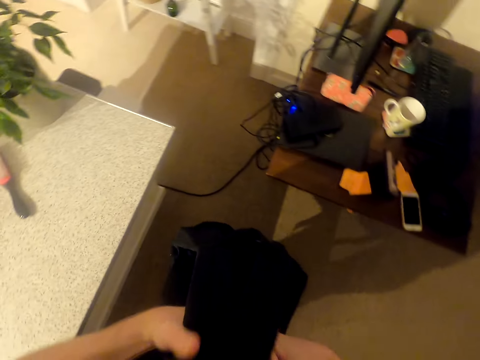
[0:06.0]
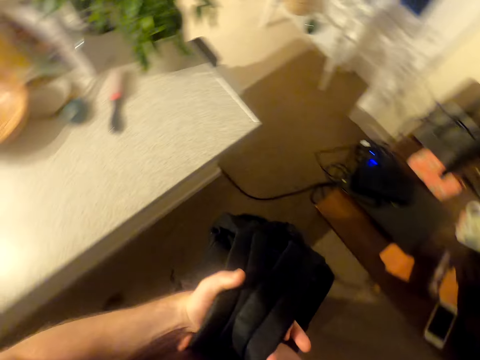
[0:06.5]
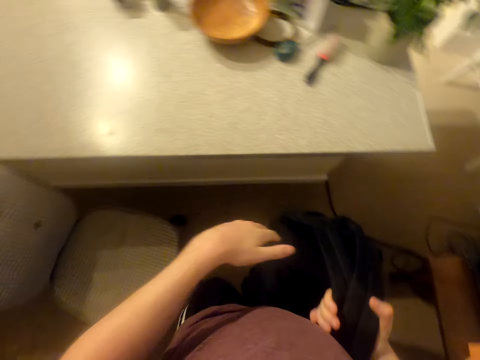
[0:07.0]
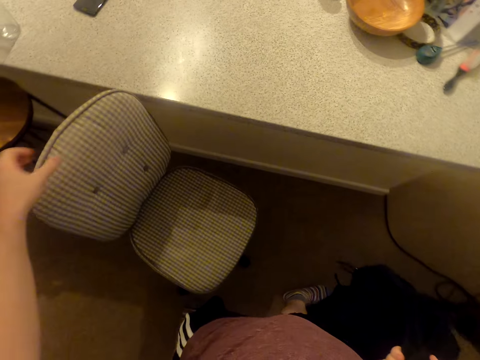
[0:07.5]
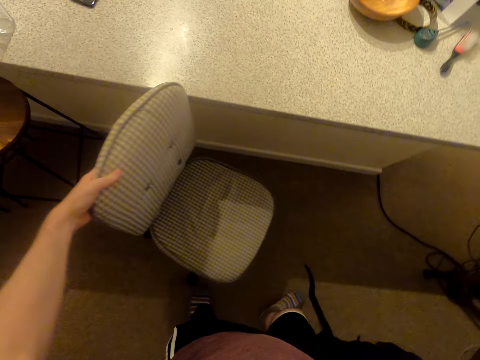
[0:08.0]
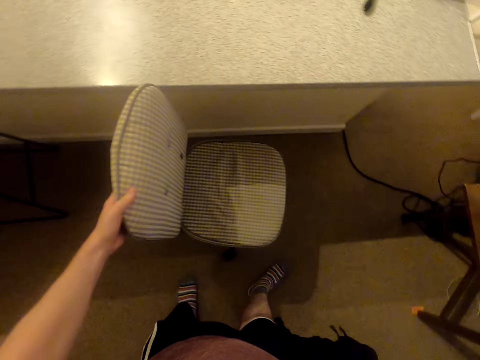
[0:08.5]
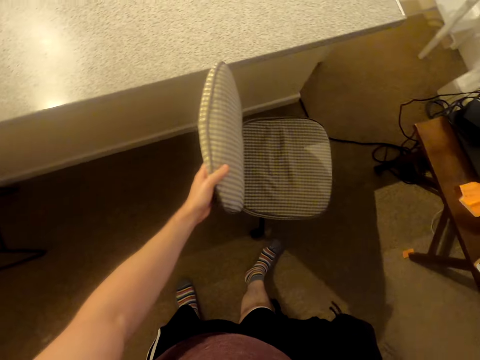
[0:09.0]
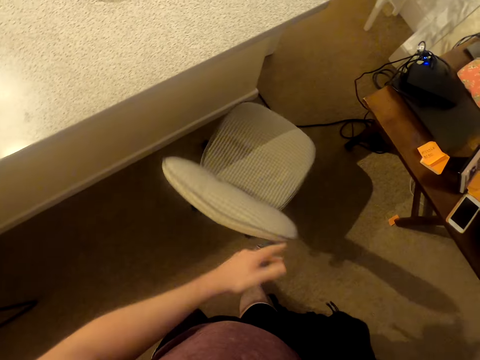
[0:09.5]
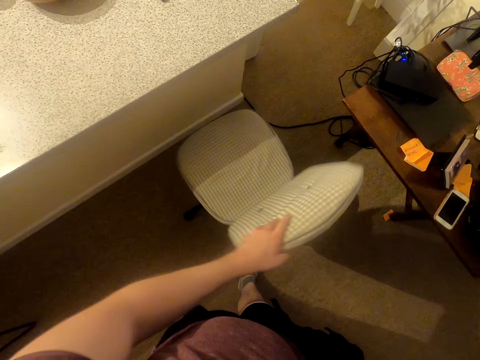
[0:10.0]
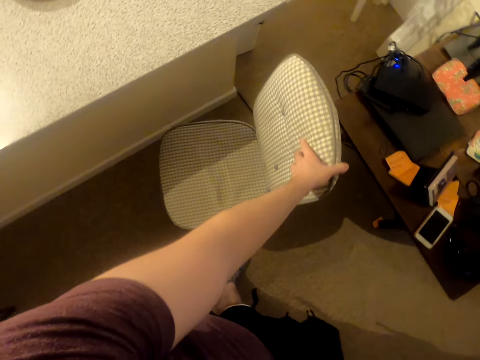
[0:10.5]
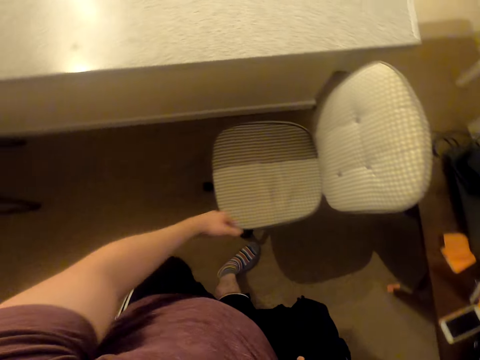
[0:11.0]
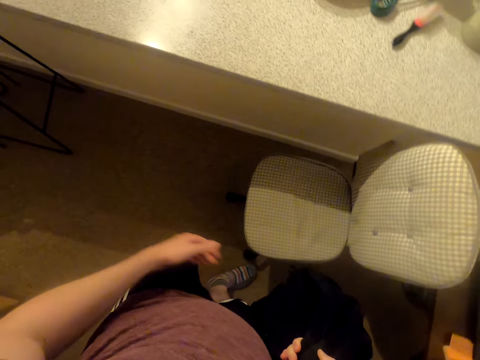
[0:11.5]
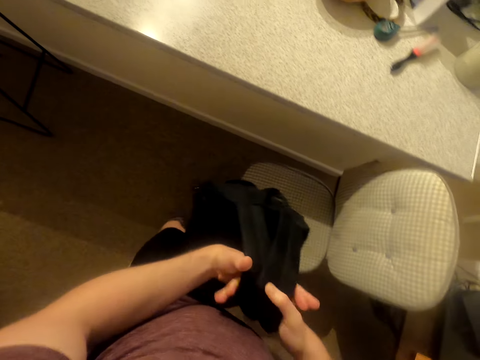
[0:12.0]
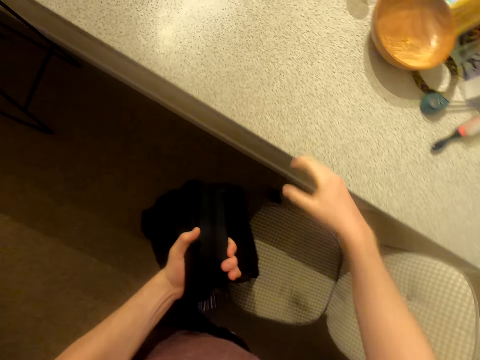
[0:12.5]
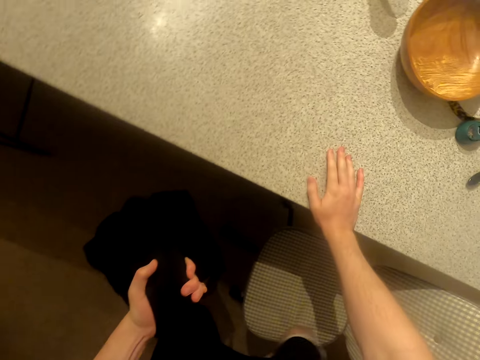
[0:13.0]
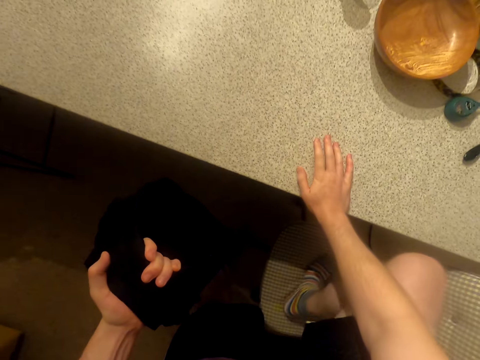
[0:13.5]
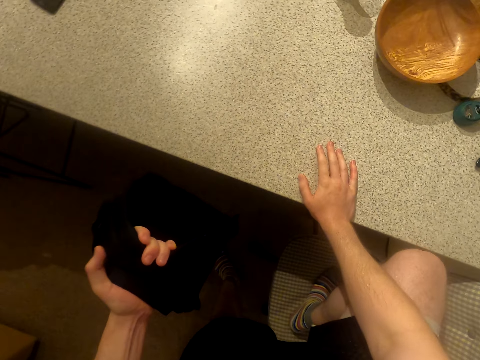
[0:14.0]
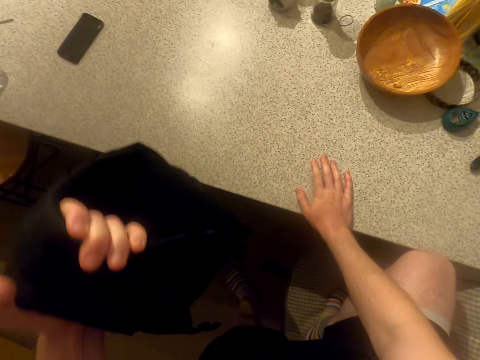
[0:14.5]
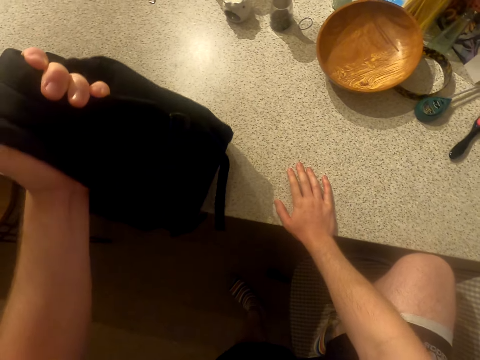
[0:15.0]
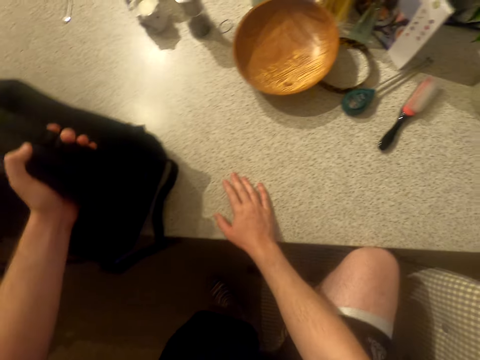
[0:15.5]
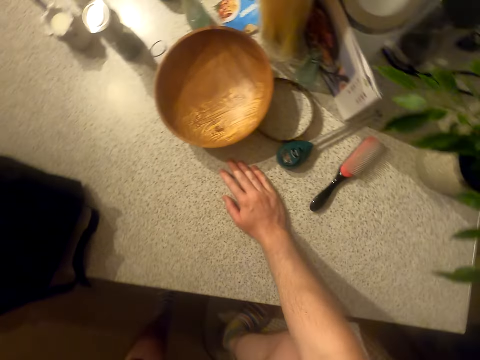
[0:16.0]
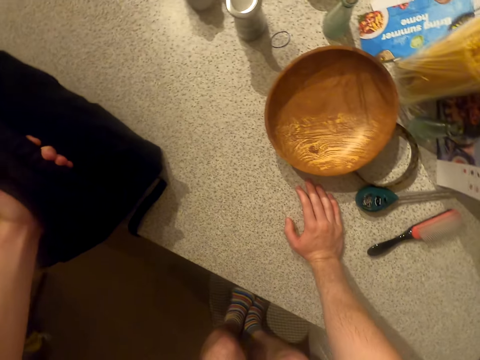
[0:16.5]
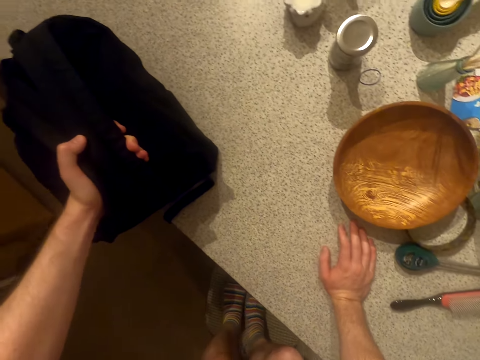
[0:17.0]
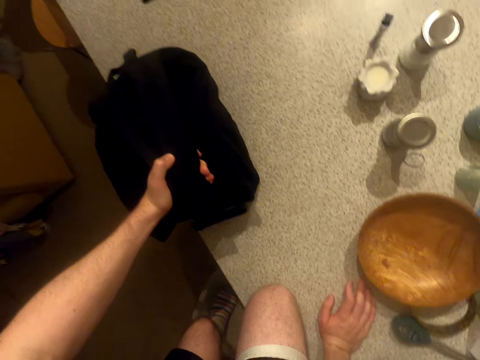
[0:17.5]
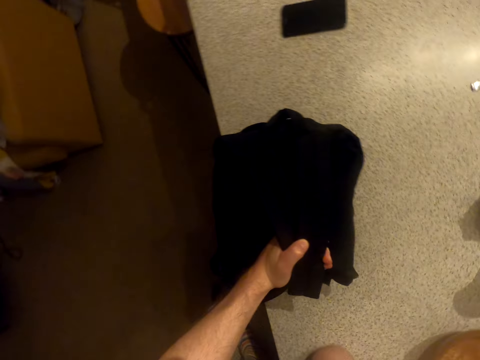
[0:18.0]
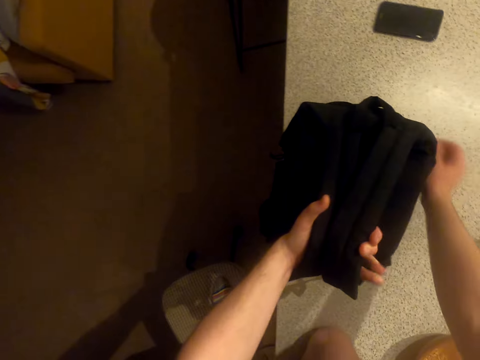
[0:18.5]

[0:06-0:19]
The camera wearer moves a chair aside. They rotate the chair. They put a backpack on the left hand. They step on the chair. They put the bag on the counter. They climb on the countertop.

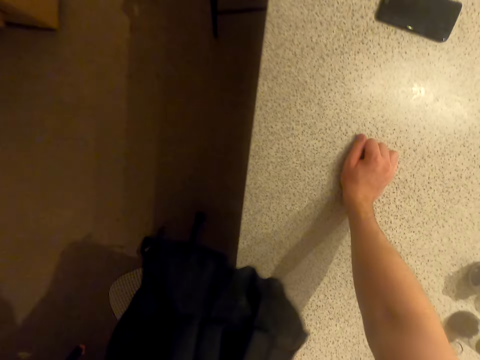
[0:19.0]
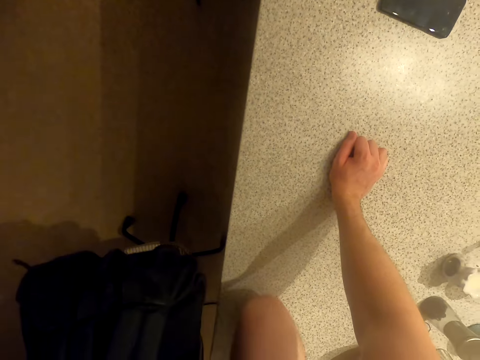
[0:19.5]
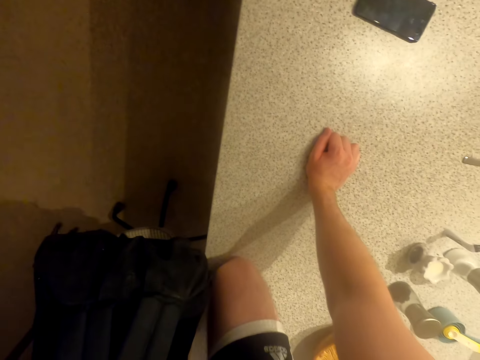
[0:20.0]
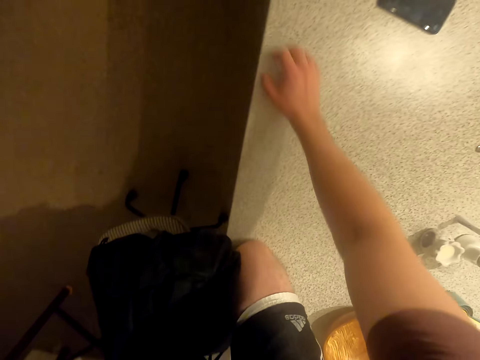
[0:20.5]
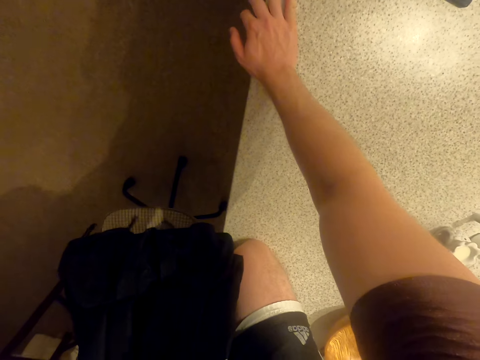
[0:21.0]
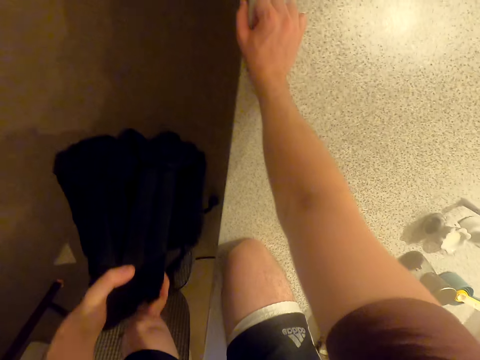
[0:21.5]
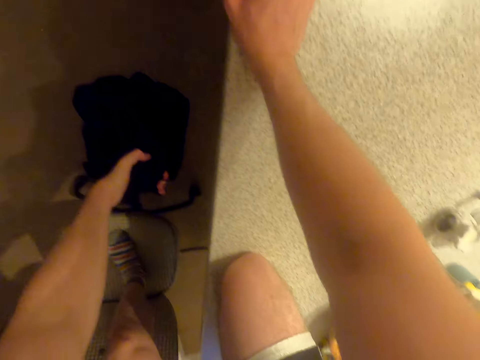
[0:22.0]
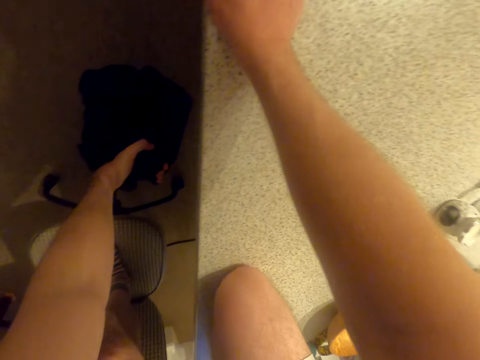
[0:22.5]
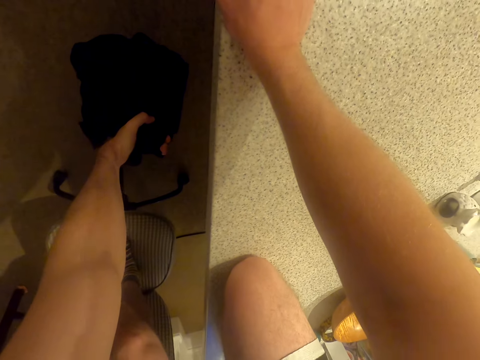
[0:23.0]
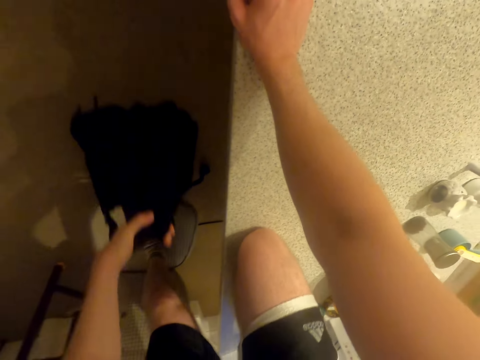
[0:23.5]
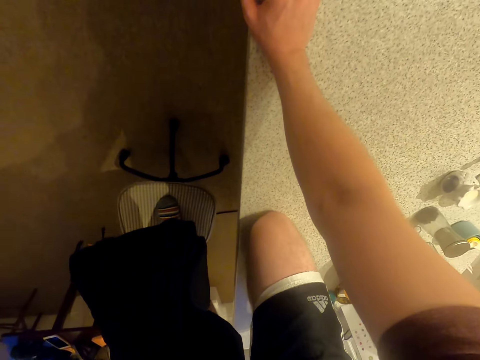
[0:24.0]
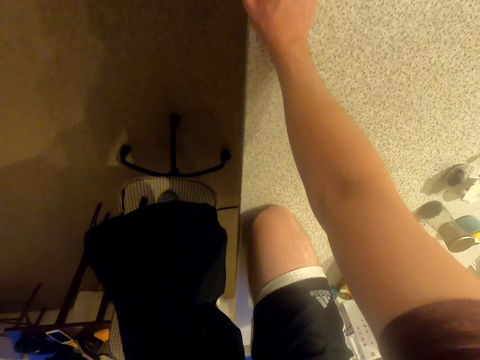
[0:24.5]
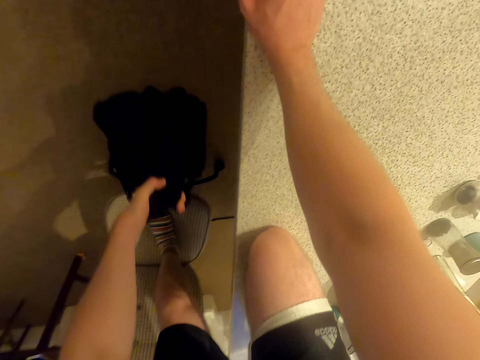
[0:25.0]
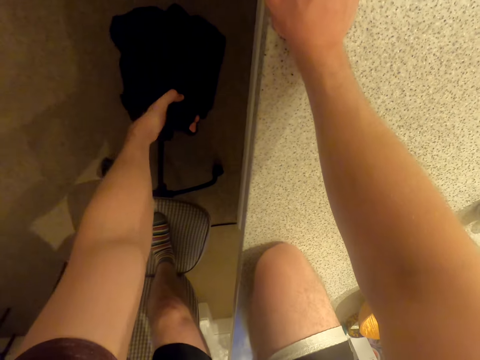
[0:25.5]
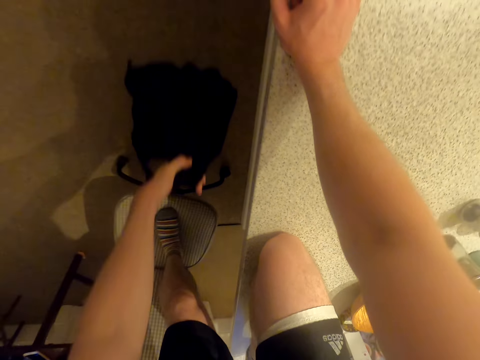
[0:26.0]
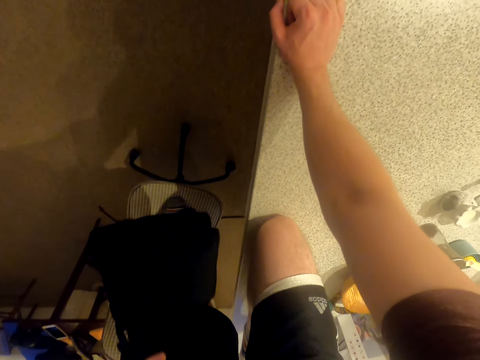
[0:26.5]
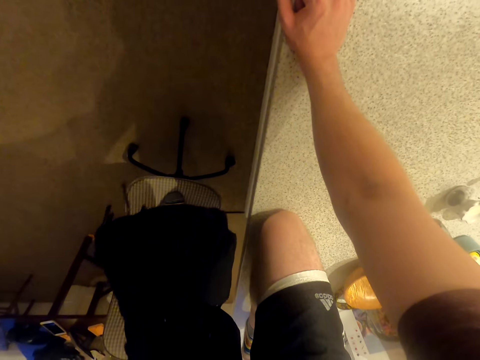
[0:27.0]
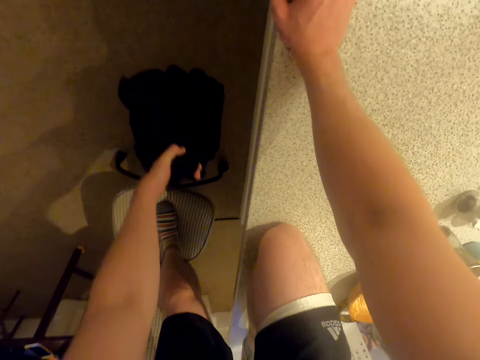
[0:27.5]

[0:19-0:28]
The camera wearer lifts the weight bag up and down. They exercise.

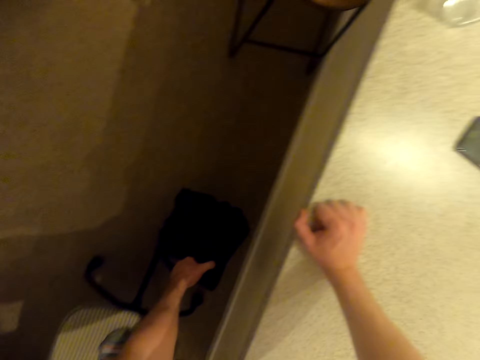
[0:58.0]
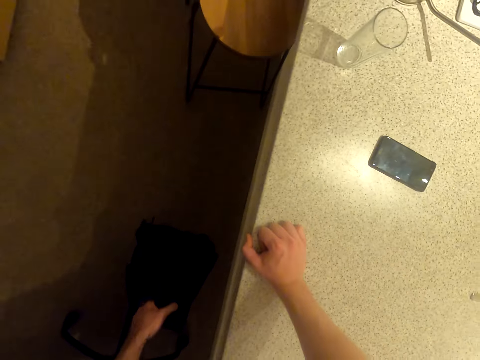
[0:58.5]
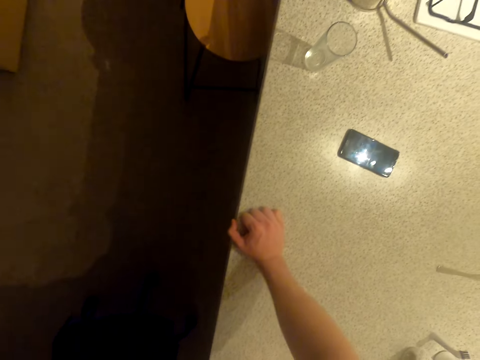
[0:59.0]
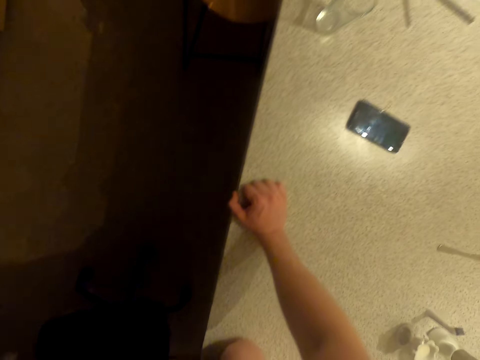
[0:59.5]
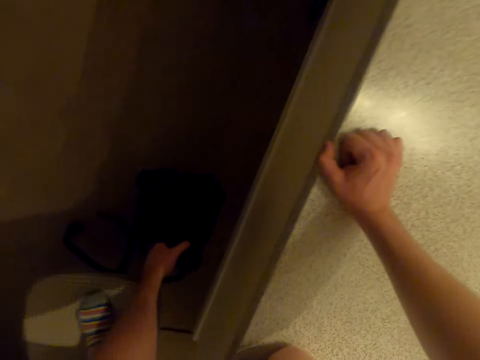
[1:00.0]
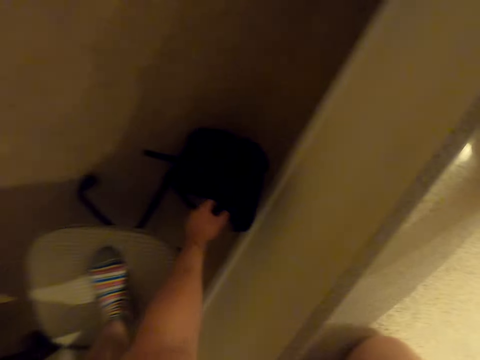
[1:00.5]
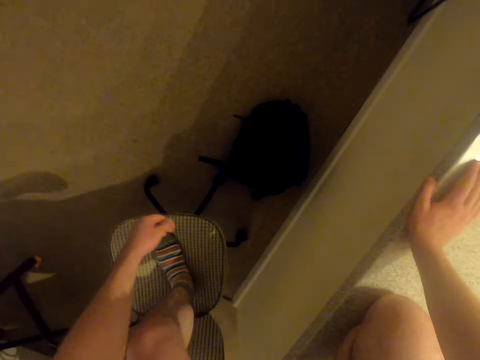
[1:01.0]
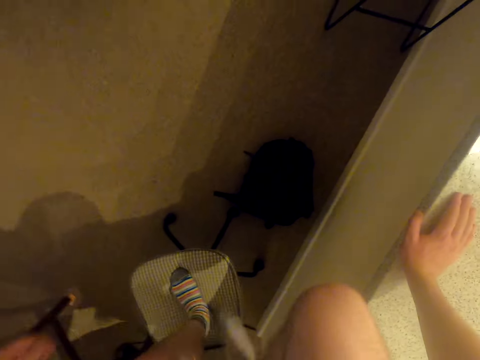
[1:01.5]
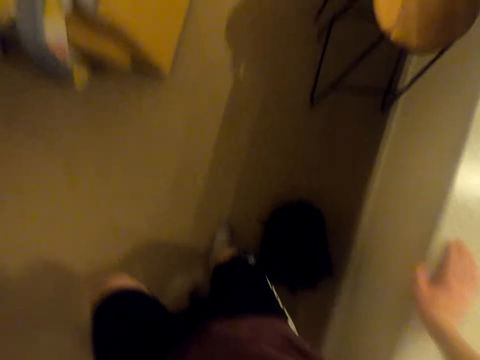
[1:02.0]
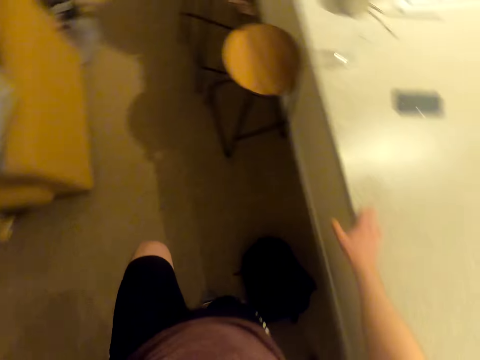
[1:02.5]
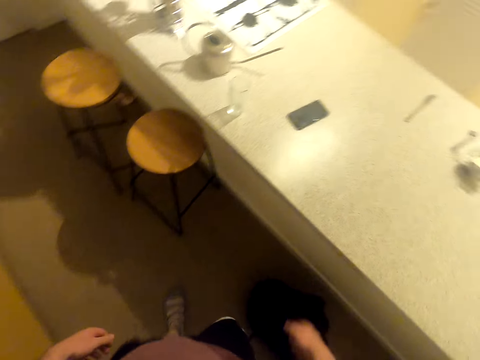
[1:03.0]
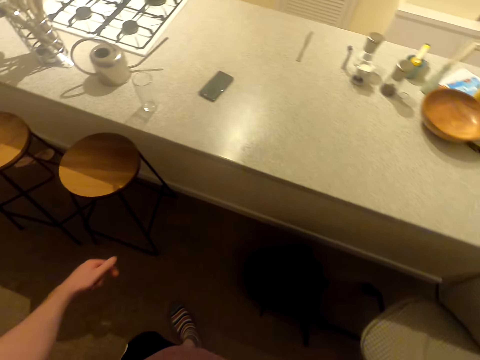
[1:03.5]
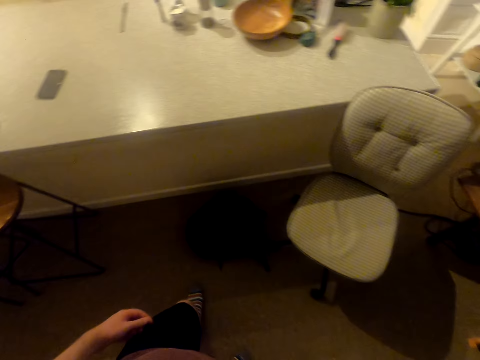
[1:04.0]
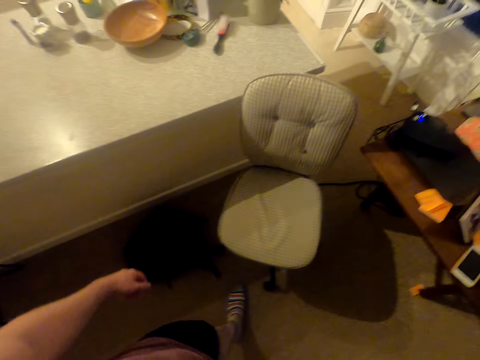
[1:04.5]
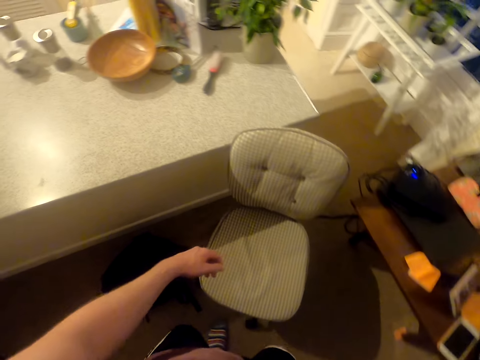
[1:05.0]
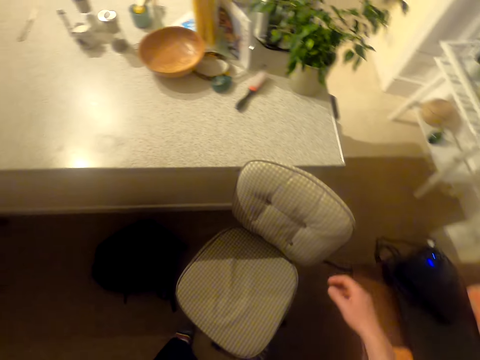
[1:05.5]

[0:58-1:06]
The camera wearer puts the weight bag down. They climb down the chair. They walk around.
